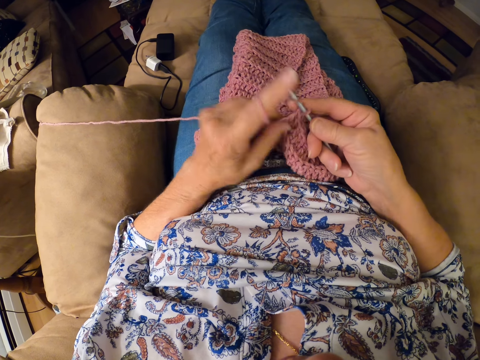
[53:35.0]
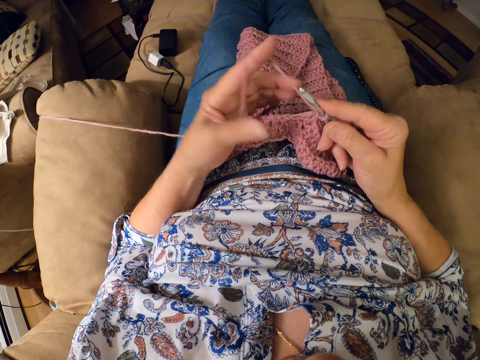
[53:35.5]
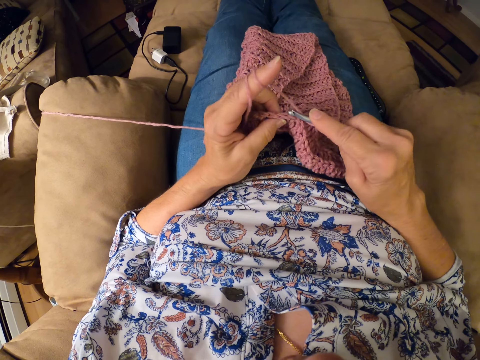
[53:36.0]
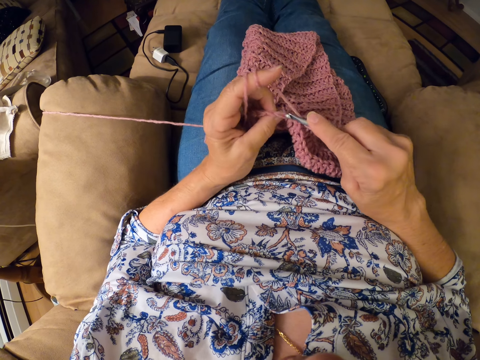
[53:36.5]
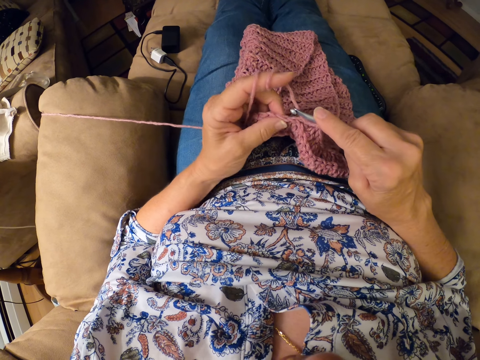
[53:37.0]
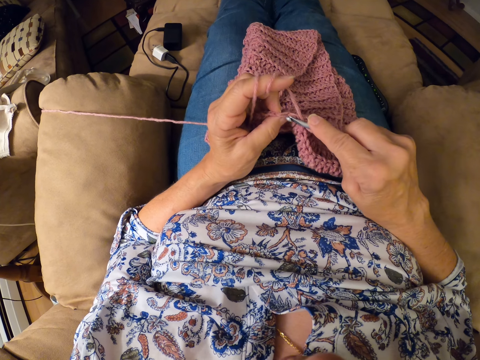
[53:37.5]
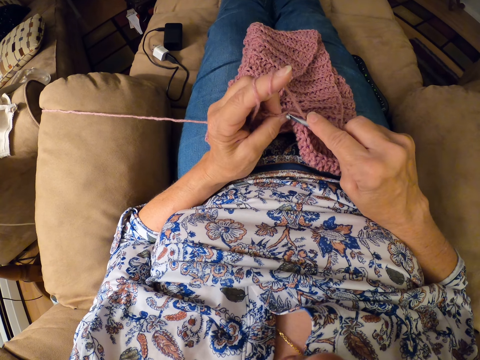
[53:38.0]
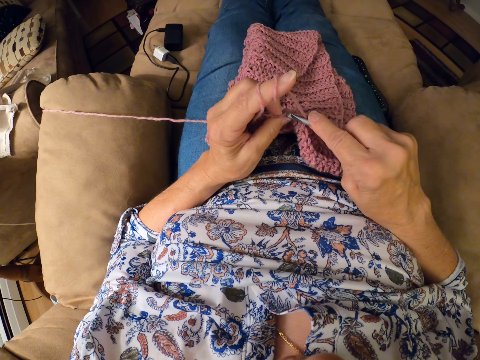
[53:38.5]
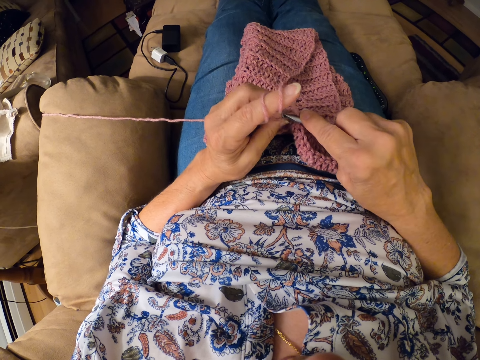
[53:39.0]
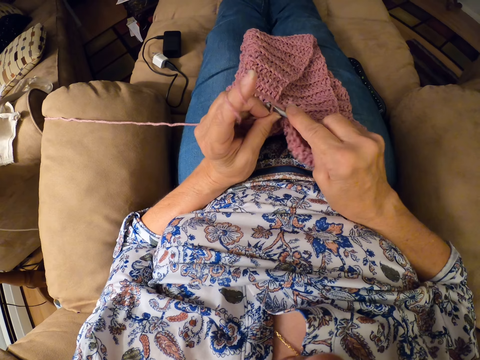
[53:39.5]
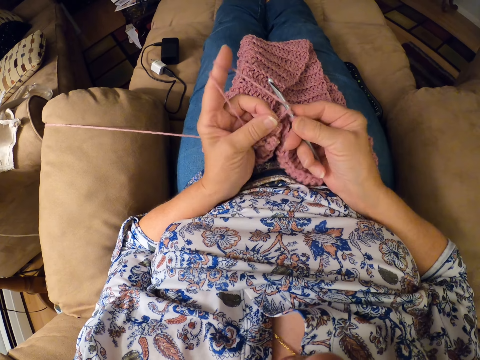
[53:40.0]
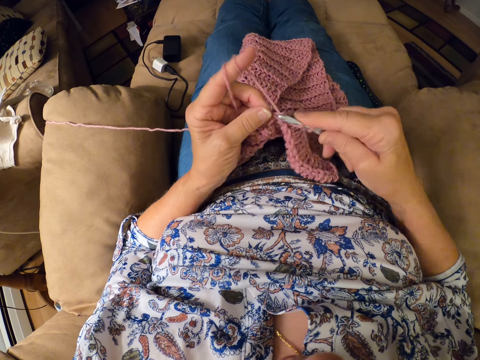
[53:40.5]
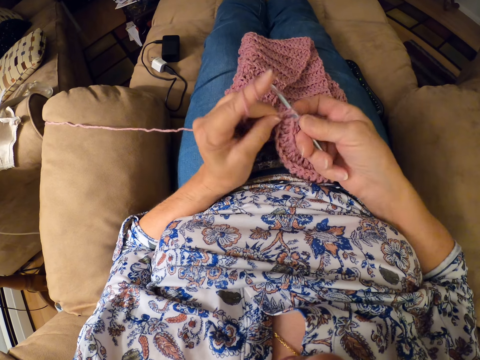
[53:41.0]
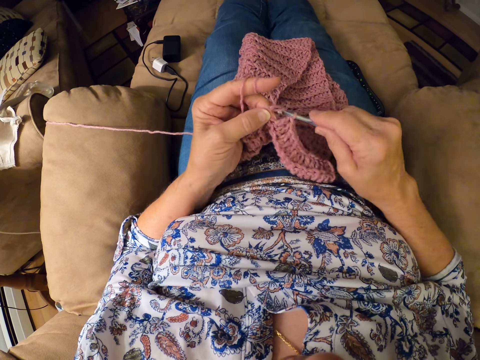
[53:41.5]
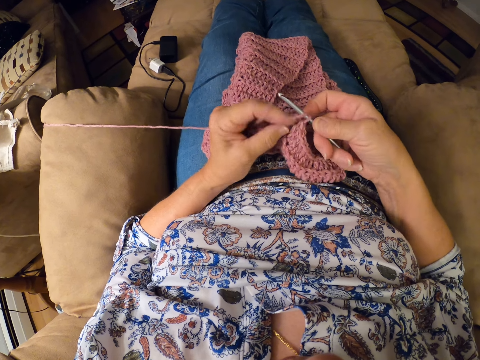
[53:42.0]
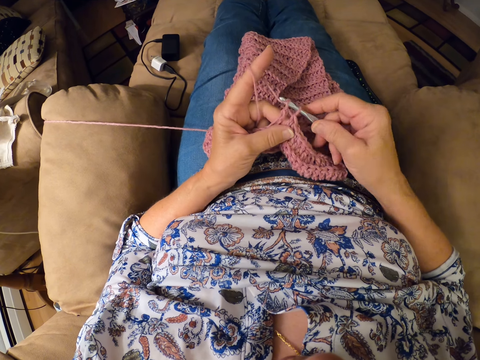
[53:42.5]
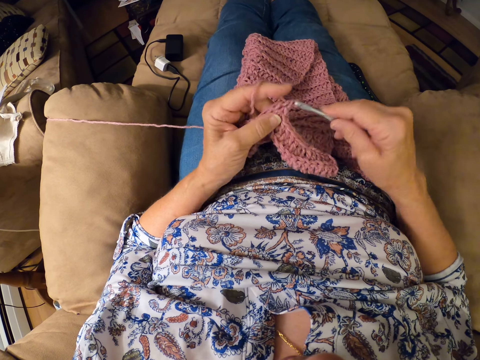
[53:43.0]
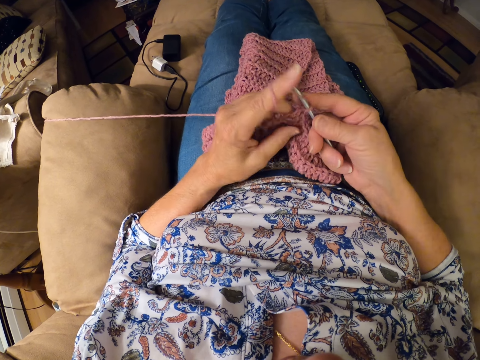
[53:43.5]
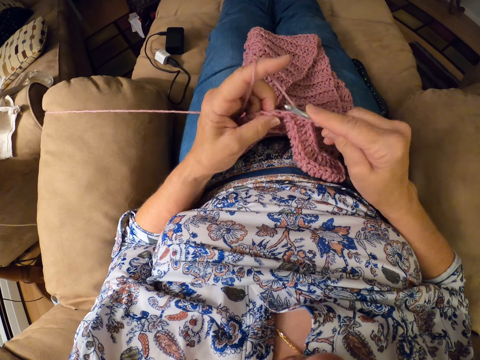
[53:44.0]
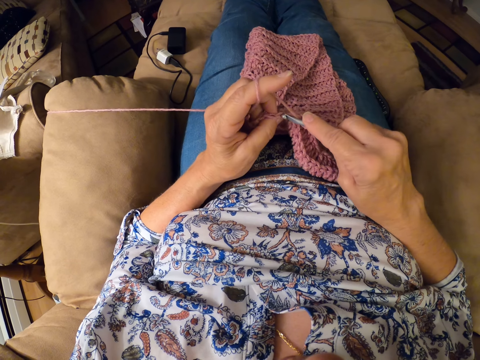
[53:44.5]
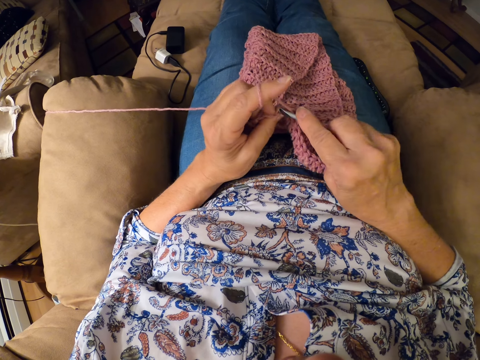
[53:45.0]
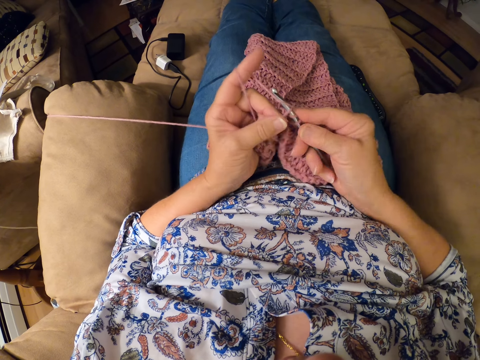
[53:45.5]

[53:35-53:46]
The camera wearer adjusts the thread. They knit the garment.

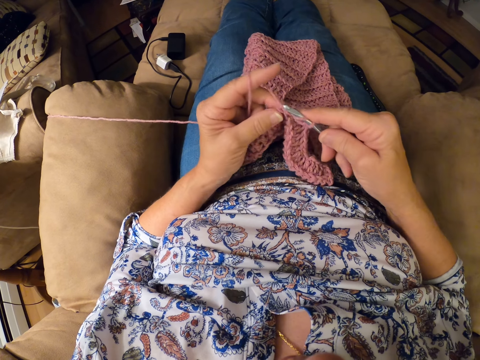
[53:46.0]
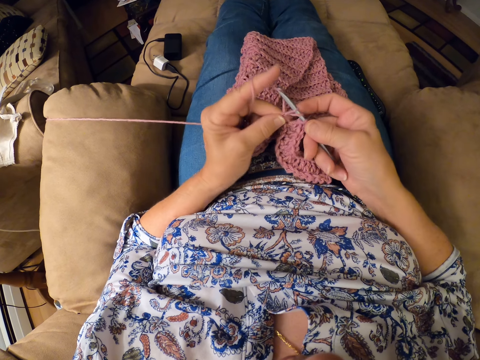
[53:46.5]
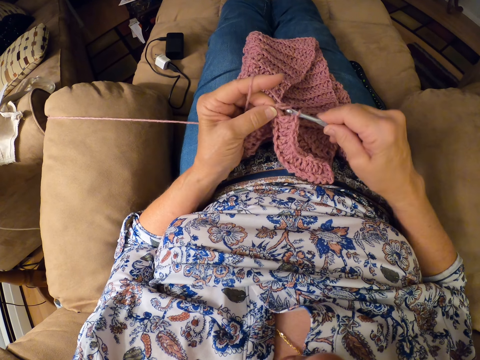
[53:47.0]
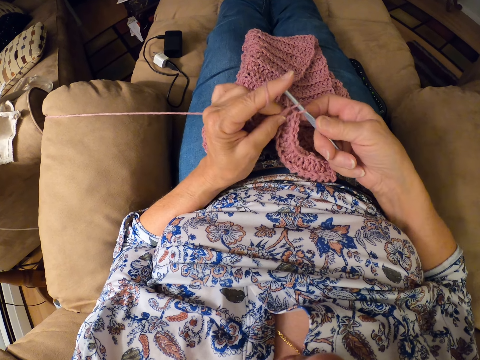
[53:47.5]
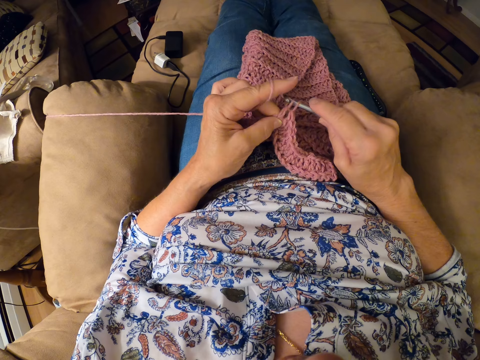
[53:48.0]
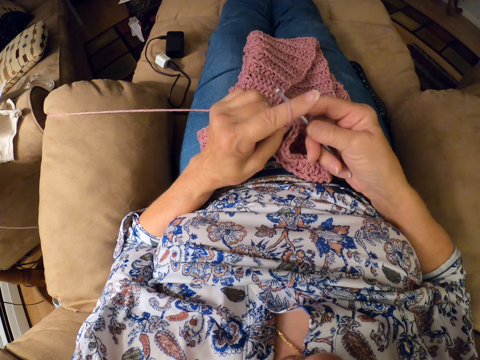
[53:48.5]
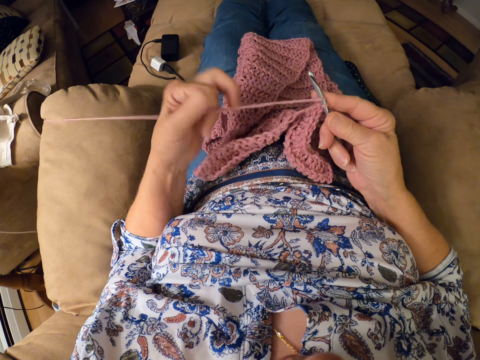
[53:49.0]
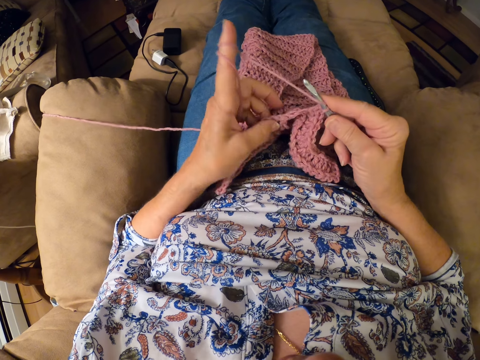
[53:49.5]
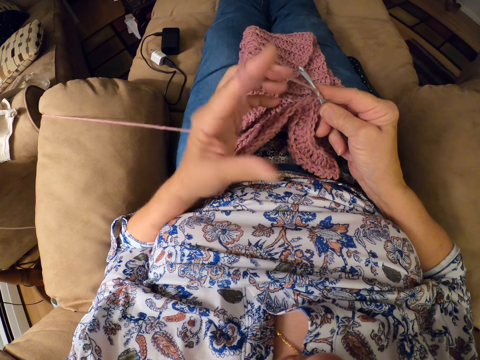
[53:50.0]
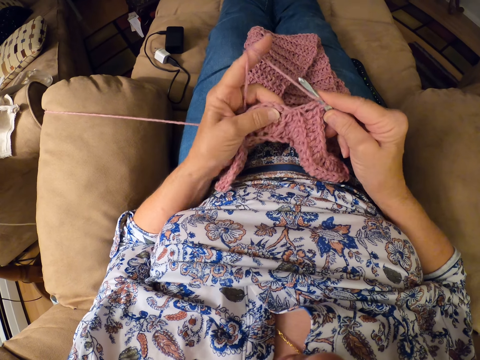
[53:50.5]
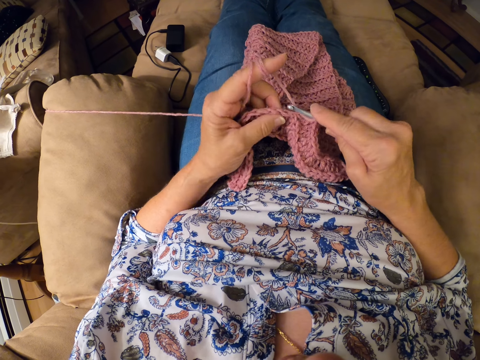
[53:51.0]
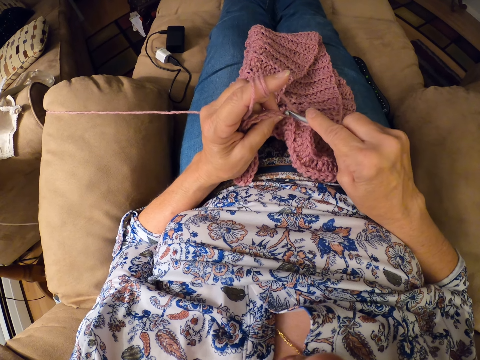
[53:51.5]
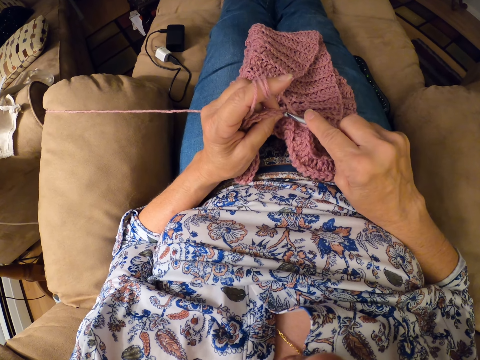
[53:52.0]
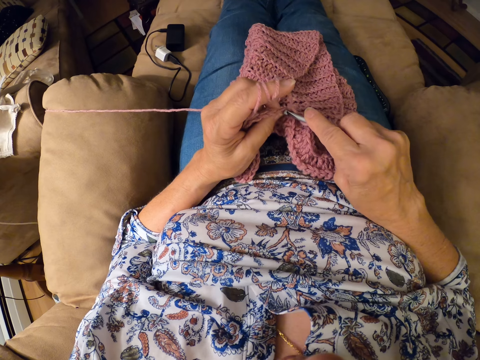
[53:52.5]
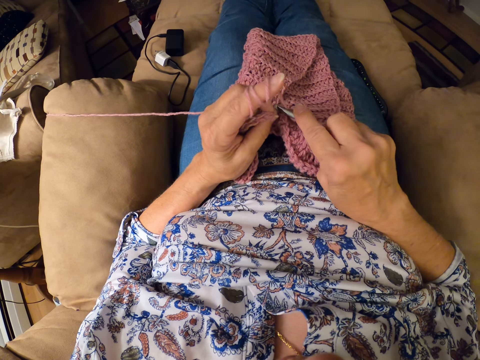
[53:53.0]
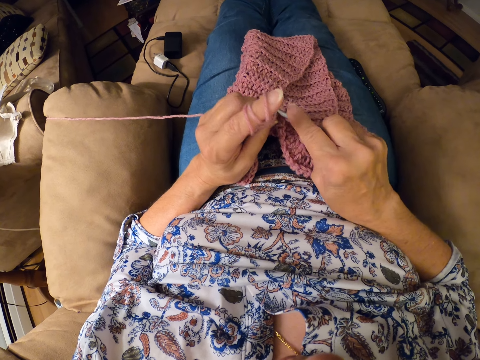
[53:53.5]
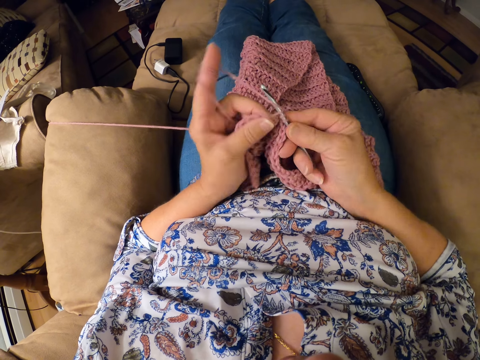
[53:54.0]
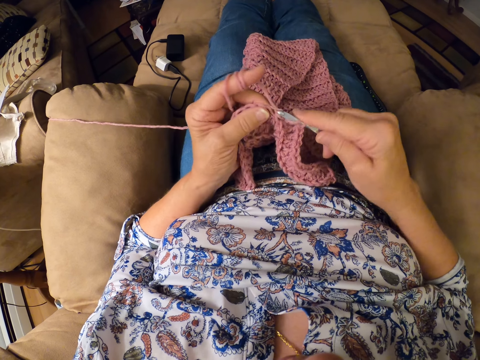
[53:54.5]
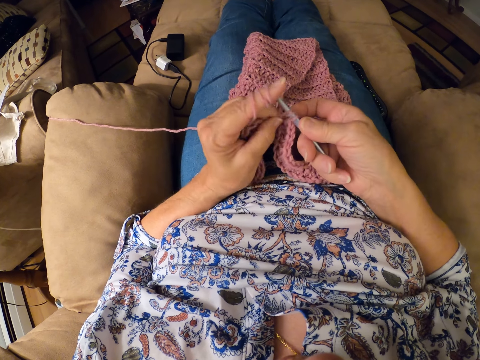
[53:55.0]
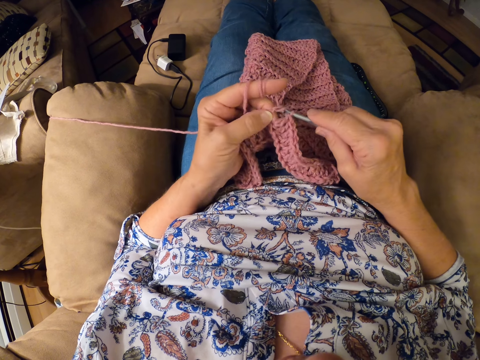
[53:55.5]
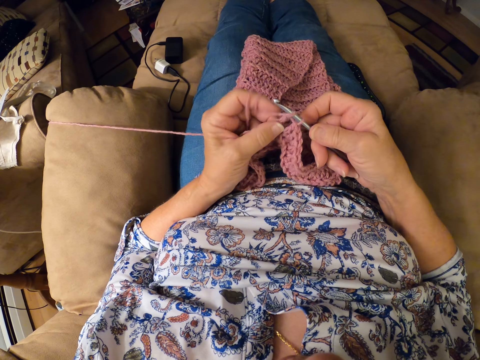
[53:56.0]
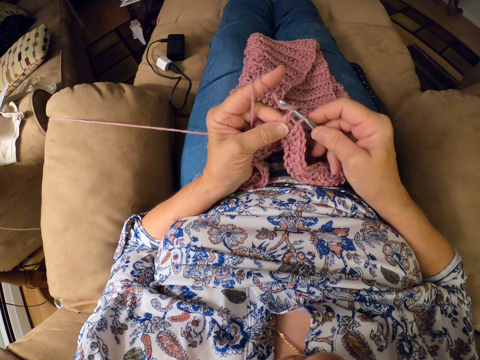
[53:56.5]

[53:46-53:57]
The camera wearer adjusts the thread. They knit the garment.

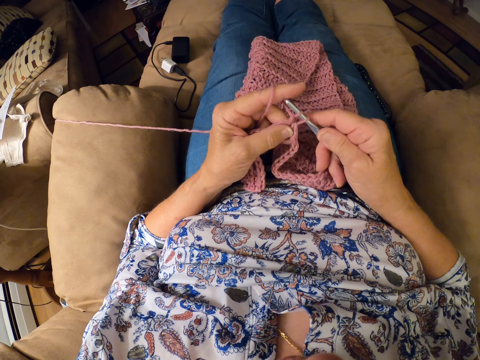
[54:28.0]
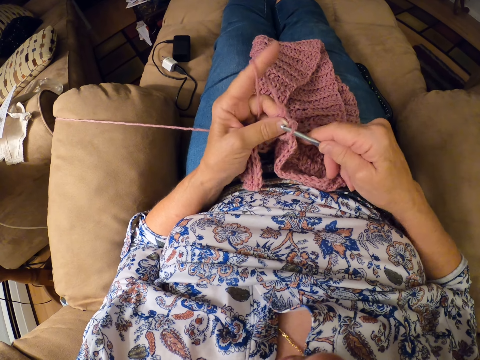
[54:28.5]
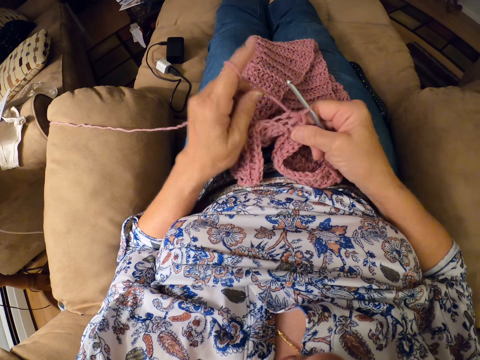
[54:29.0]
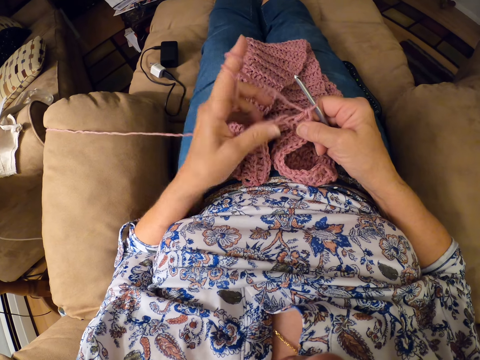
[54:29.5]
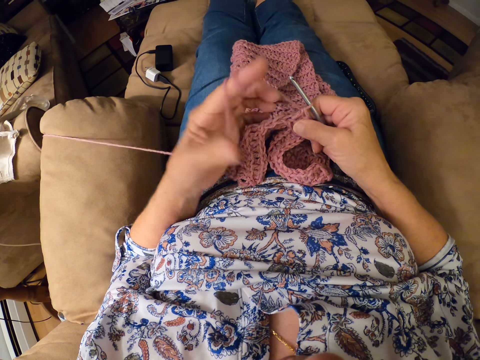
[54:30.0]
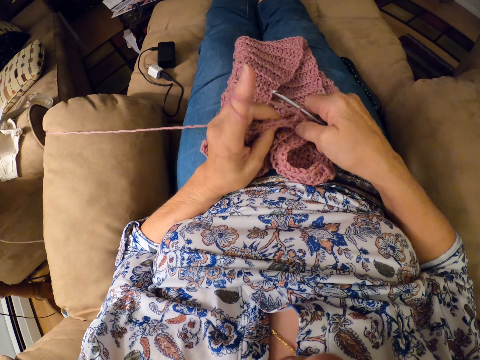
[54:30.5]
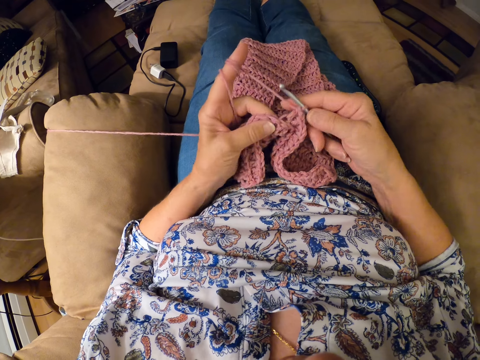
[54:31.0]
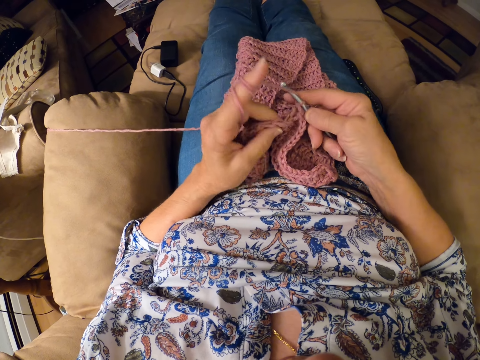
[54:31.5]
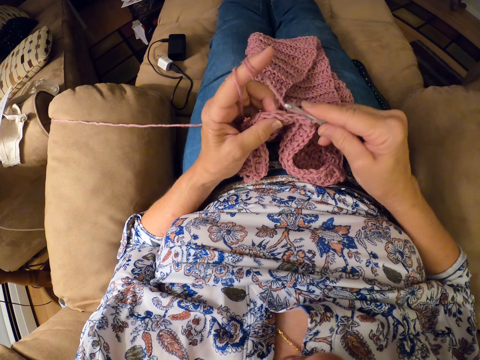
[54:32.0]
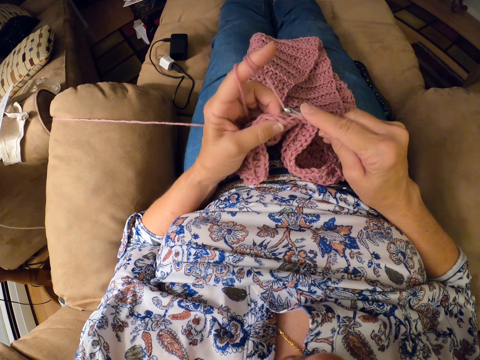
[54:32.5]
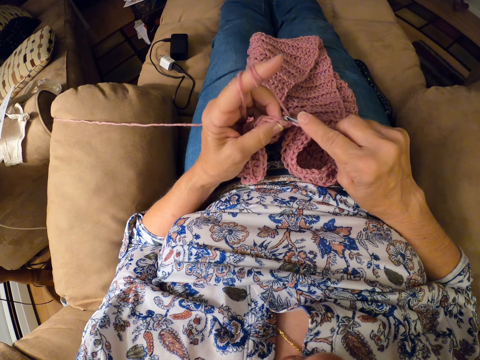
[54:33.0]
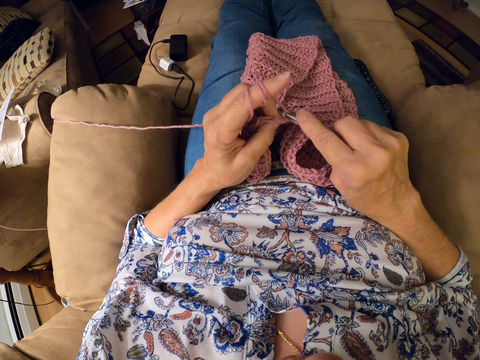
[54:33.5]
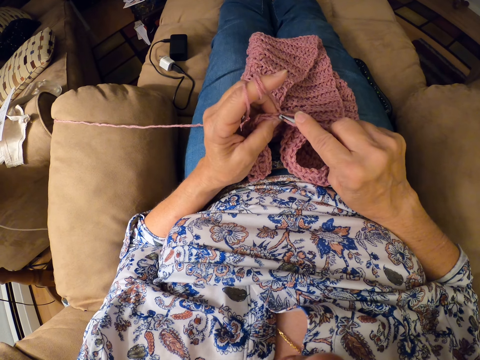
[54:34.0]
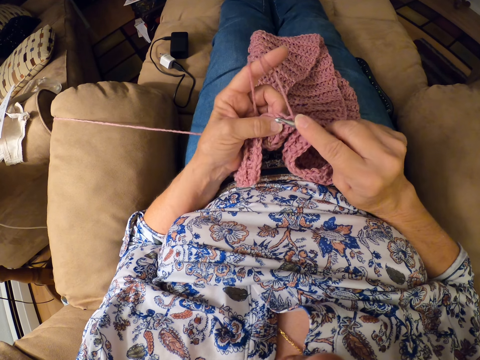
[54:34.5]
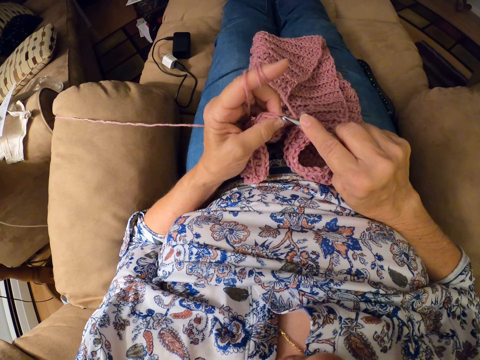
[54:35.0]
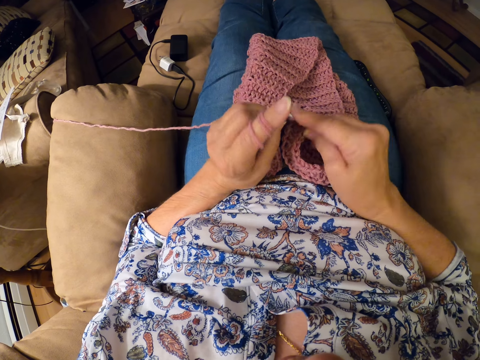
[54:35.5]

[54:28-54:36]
The camera wearer rolls the crochet thread in the left hand finger. They knit the cloth.
